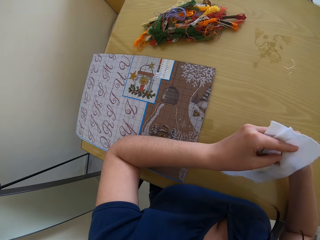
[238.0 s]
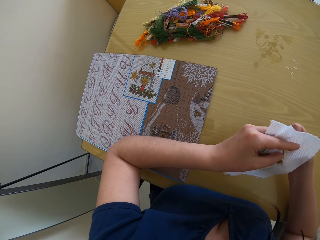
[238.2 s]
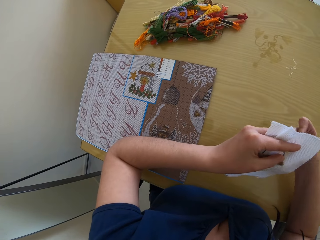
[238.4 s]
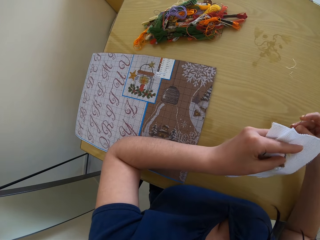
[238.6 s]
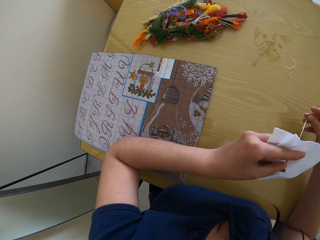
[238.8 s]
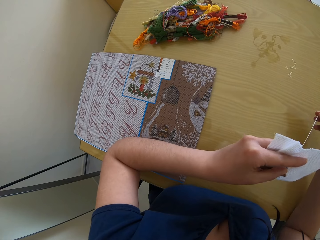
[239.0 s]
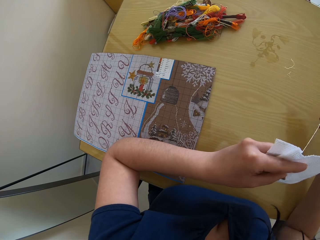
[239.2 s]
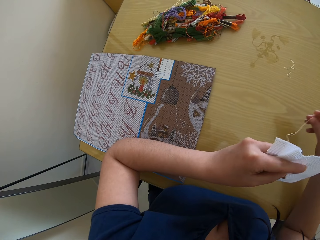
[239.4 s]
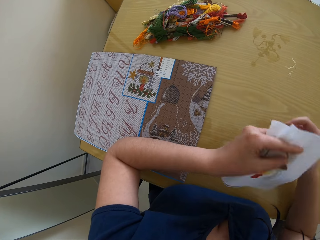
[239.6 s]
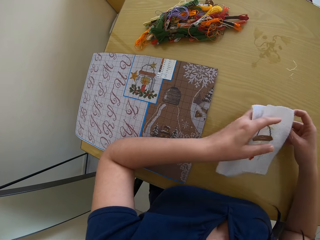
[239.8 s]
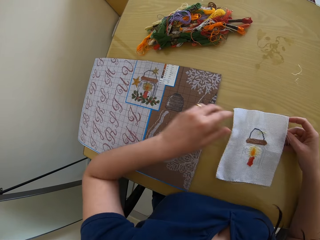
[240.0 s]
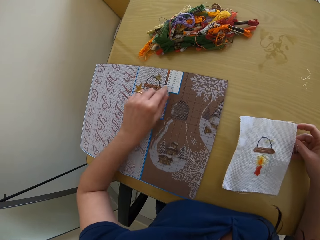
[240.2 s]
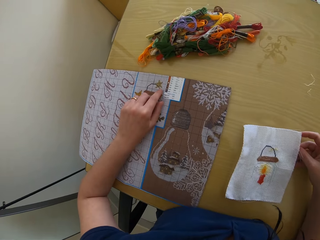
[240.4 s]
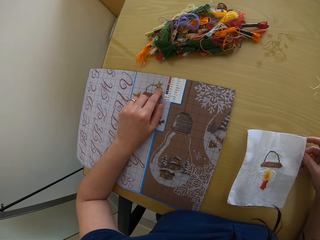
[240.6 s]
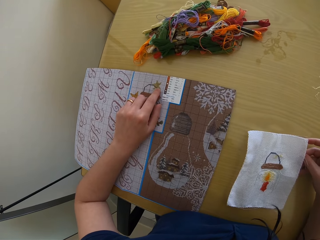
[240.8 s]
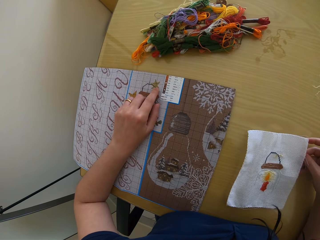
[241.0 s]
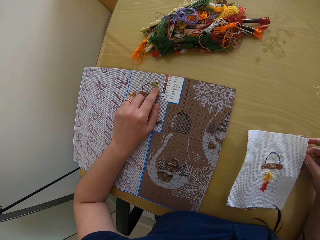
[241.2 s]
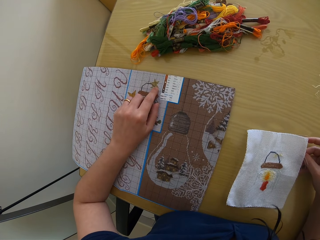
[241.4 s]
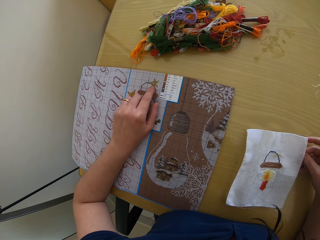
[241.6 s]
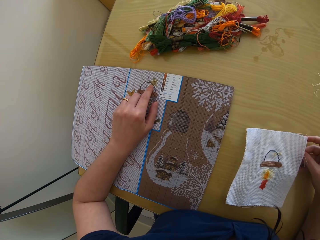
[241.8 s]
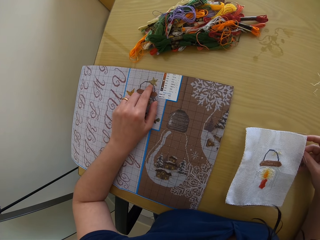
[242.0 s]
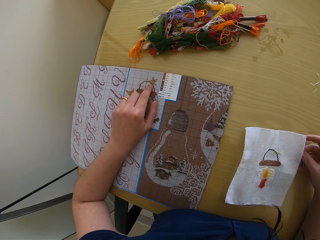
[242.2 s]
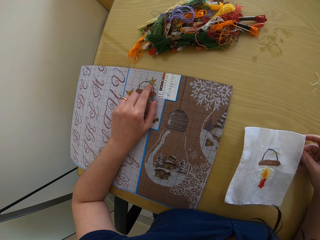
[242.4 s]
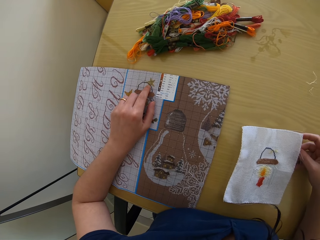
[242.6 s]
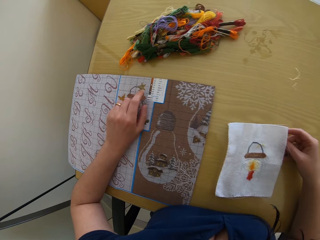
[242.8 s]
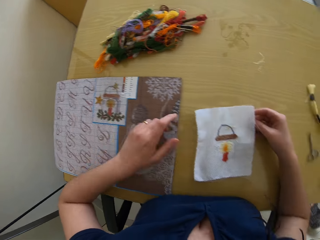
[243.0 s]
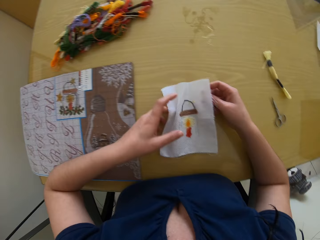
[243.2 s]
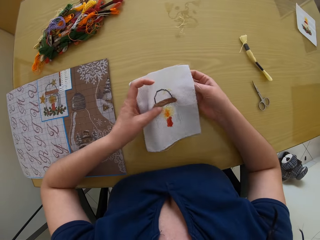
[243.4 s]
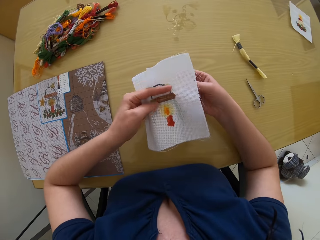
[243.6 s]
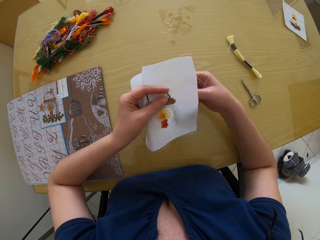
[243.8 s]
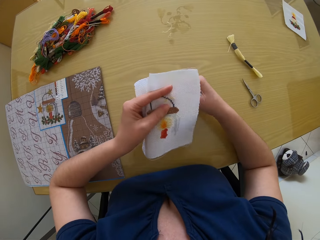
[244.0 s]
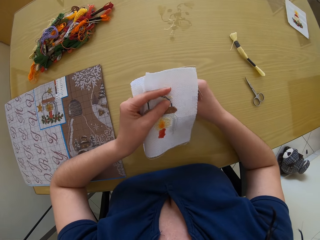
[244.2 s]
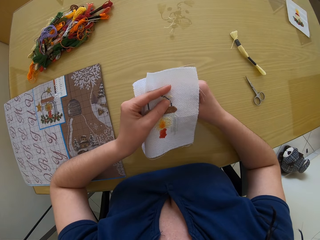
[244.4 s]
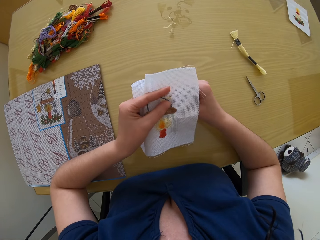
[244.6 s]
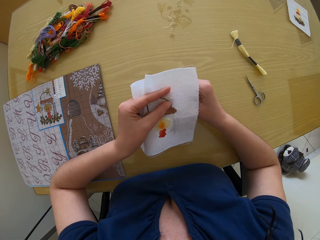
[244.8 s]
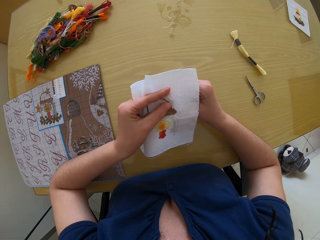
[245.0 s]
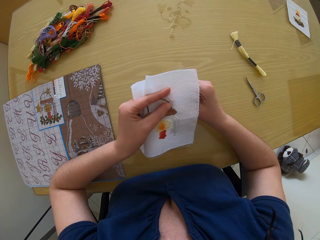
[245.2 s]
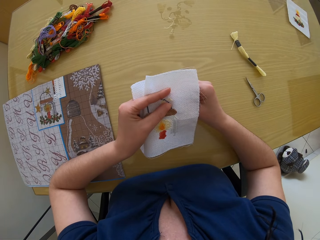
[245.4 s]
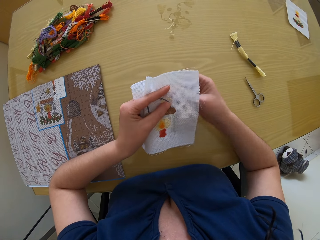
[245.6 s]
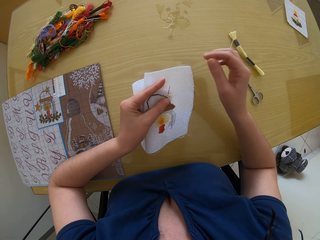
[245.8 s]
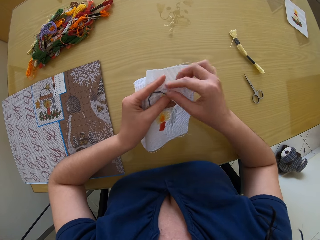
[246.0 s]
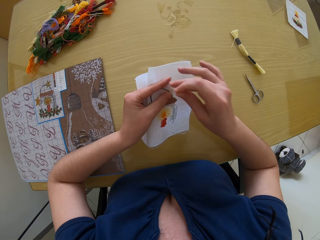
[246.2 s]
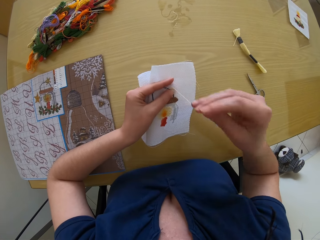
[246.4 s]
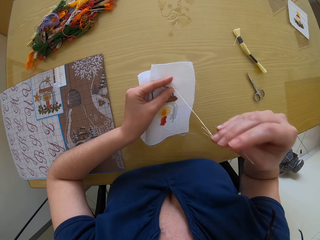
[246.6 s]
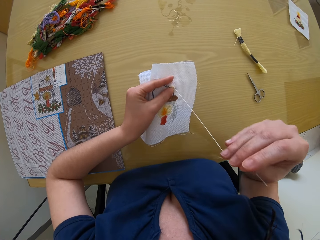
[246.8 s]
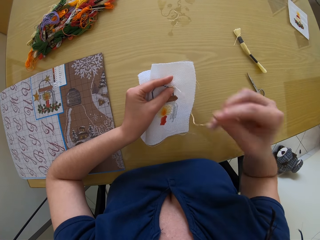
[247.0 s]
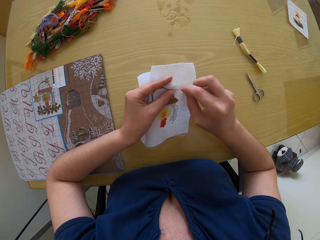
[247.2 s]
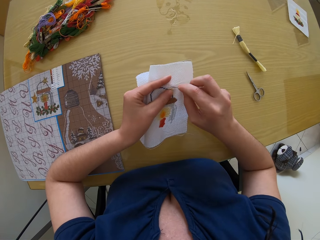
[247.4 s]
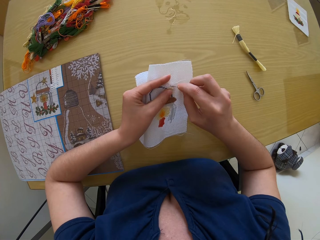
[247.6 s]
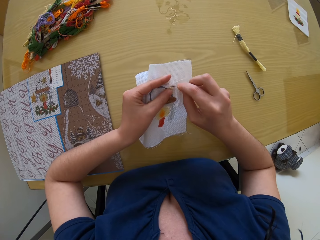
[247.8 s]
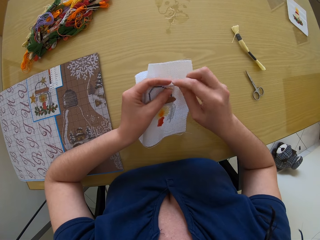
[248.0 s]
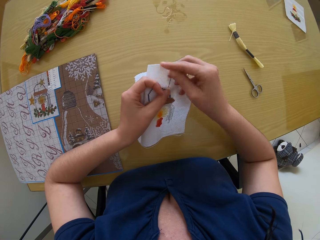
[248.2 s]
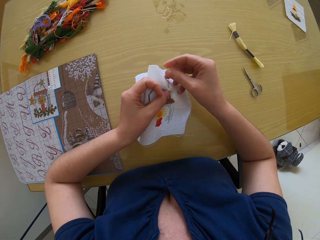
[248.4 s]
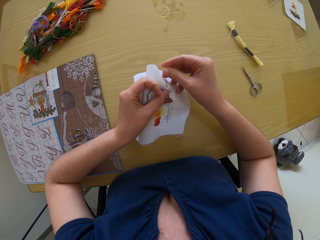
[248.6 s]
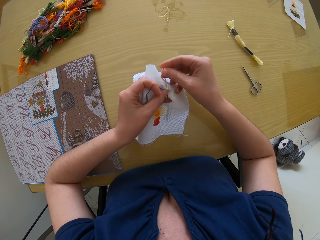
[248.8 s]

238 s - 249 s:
The camera wearer drops the fabric in her left hand on the table. She touches the cloth on the table with her left hand. She picks up the fabric from the table with her left hand. She sews the fabric in her left hand with the threaded needle in her right hand.

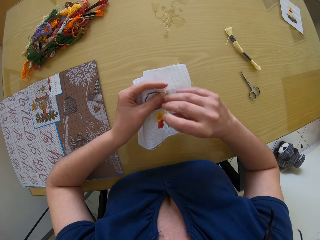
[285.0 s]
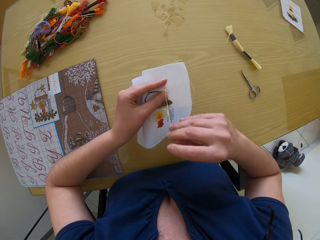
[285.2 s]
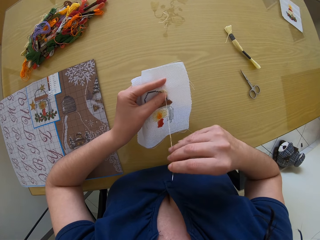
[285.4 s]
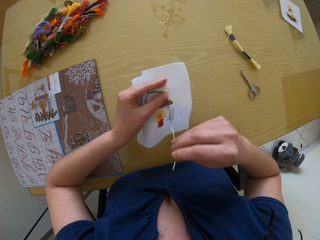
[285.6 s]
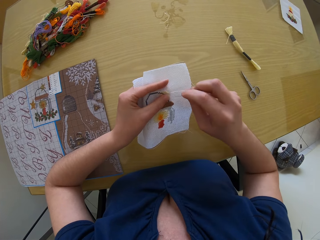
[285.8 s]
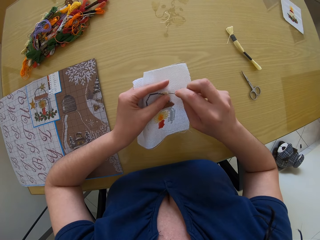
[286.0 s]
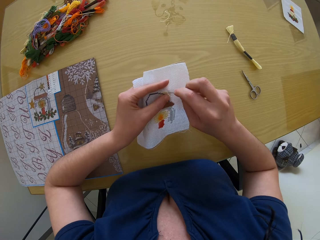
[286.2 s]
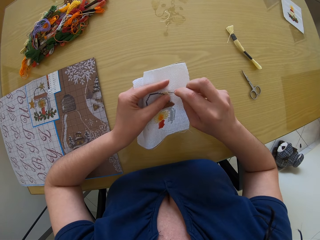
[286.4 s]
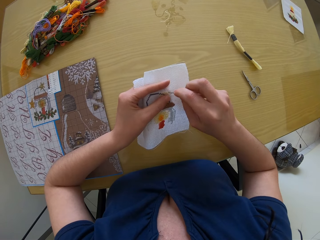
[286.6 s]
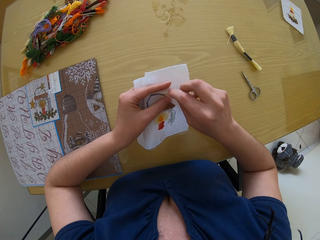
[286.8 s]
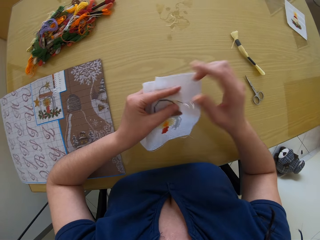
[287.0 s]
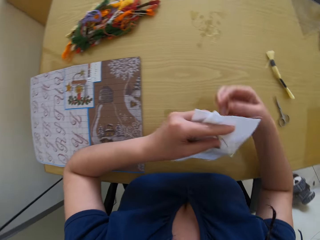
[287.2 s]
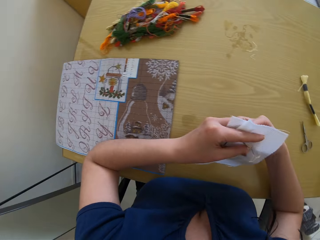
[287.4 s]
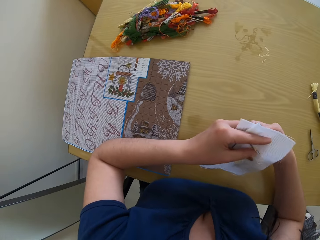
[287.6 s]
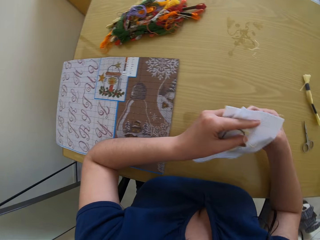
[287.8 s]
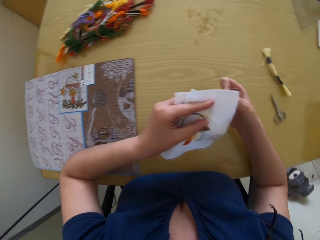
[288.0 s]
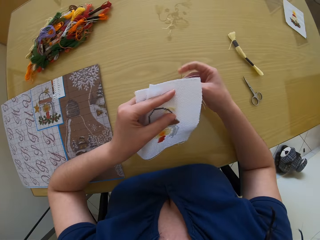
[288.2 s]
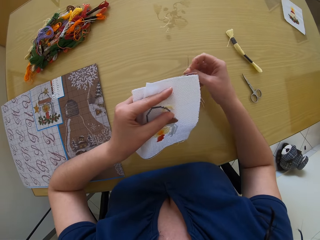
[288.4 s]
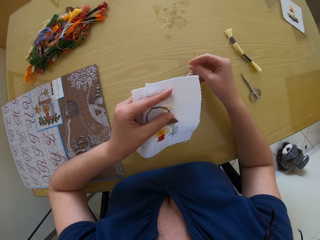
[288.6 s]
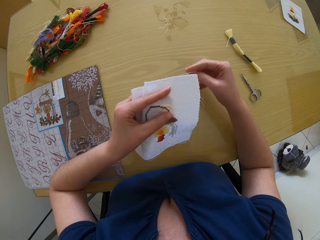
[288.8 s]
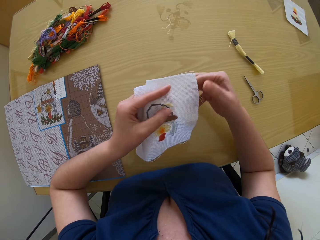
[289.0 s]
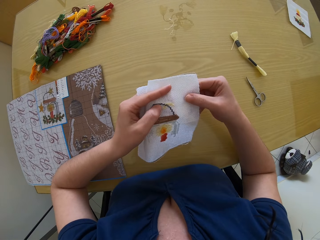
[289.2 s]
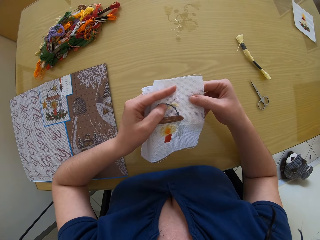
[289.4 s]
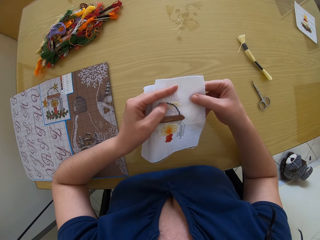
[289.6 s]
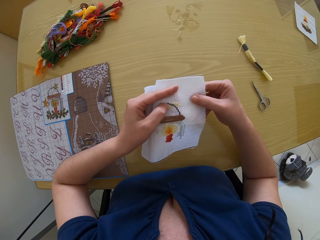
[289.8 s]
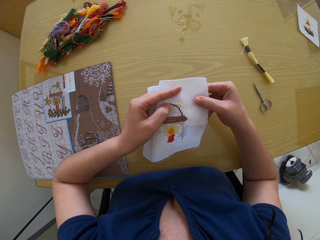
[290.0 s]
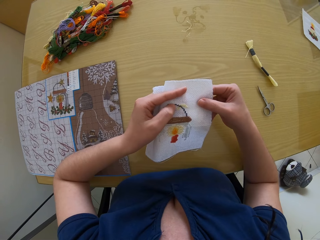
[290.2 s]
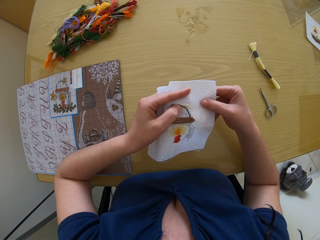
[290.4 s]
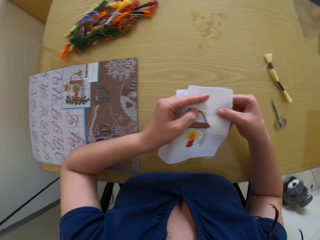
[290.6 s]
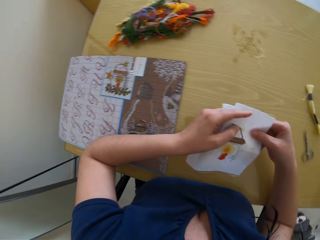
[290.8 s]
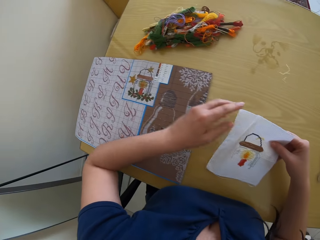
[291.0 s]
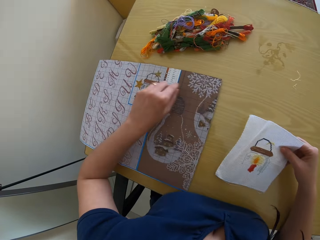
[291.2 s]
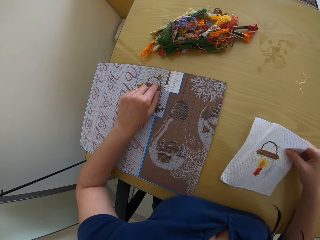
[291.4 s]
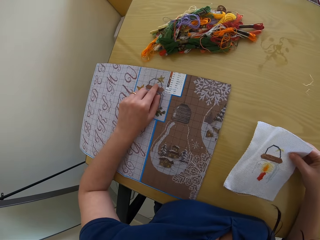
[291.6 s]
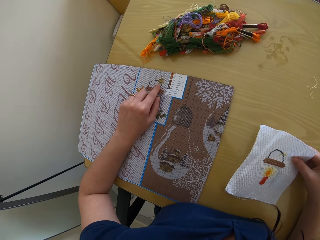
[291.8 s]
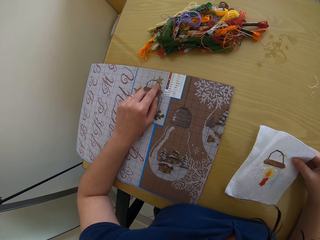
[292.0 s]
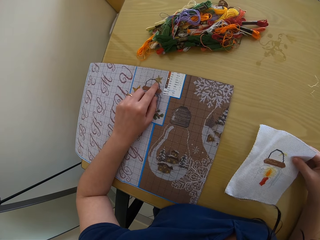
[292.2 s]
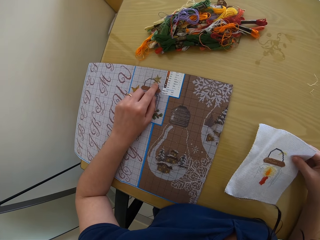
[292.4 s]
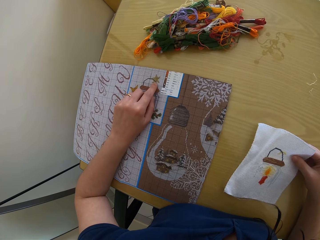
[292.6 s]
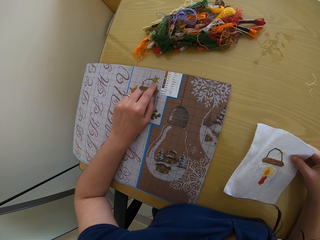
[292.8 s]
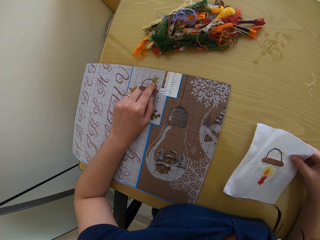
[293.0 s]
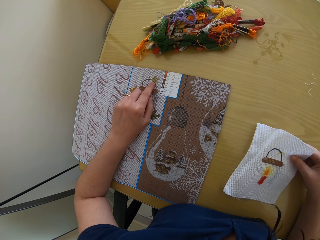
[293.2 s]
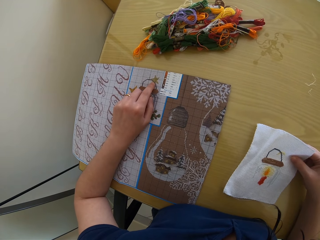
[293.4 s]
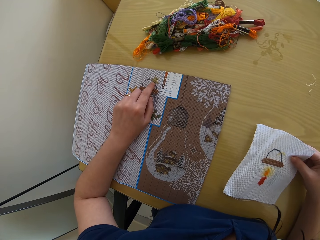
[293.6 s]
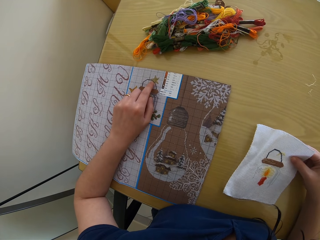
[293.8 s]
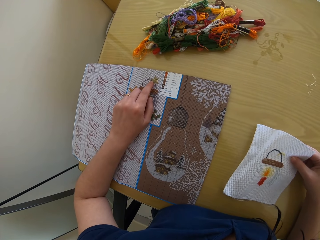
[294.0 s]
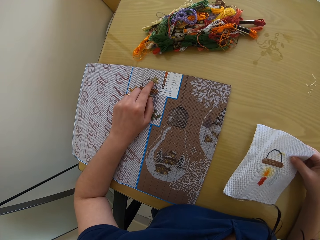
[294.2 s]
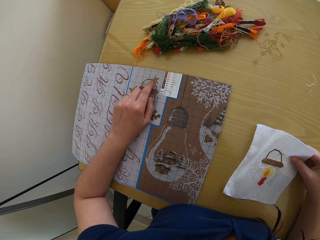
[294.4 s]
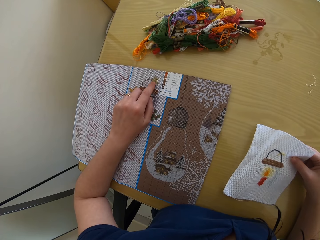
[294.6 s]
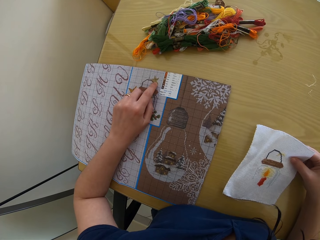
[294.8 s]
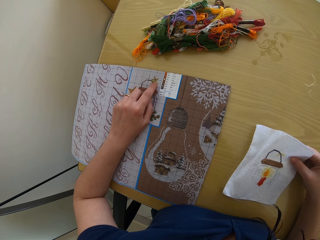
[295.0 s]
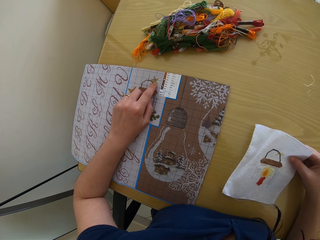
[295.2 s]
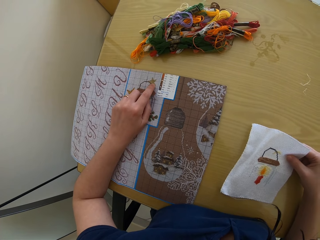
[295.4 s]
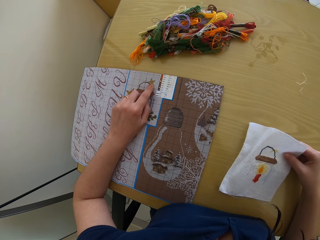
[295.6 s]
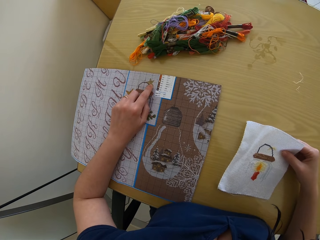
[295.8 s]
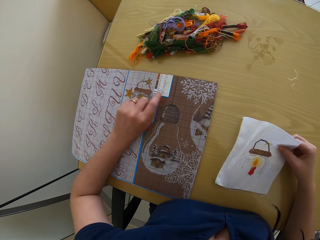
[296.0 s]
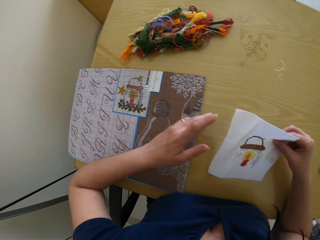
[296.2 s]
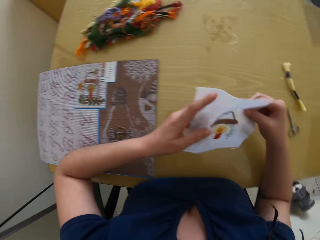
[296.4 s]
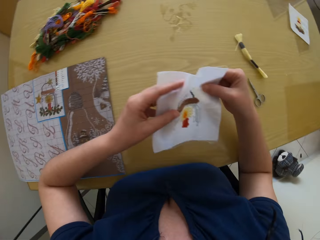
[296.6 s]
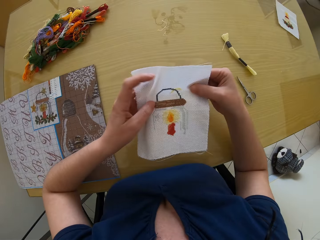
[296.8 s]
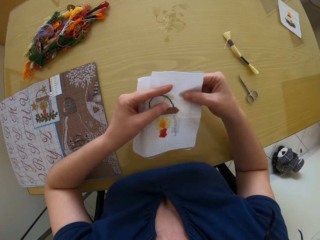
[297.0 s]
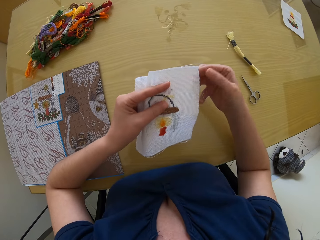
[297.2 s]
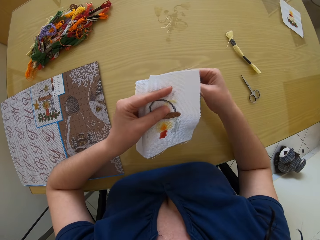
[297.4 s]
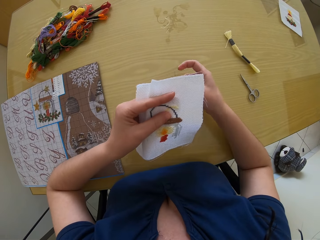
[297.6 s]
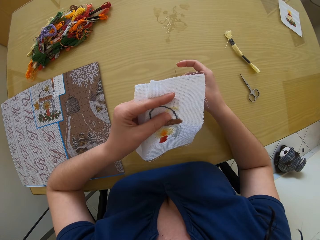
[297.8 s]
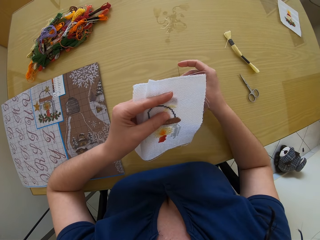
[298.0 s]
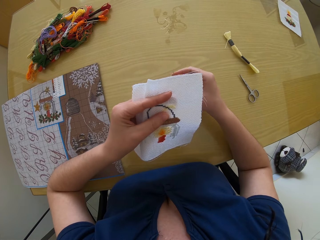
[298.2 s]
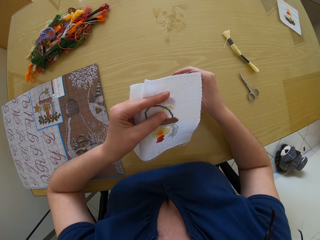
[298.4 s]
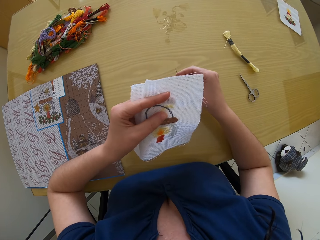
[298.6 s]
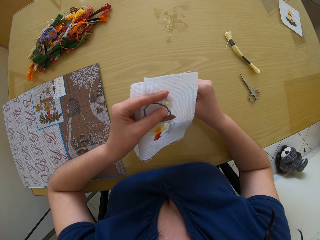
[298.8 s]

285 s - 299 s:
The camera wearer pulls the needle. She moves the right hand. She sews a cloth with the needle. She moves both hands. She sews the cloth with the needle. She moves the right hand. She holds the piece of fabric in both hands. She looks at the cloth. She holds the piece of fabric in her right hand. She moves the left hand. She touches an embroidery book or paper chart on a table with her left hand. She studies the paper chart on the table. She passes the piece of fabric to her left hand. She moves the left hand. She looks at the piece of cloth. She embroiders on the piece of fabric with the threaded needle in her right hand. She moves the needle.
